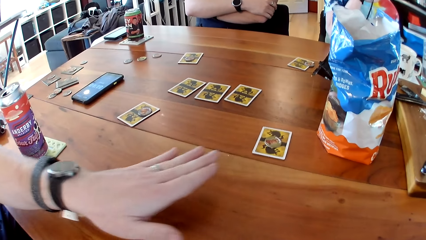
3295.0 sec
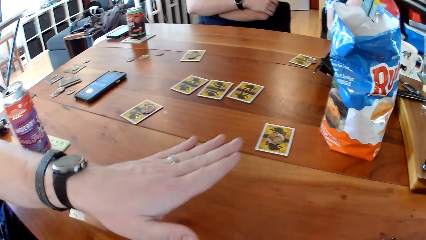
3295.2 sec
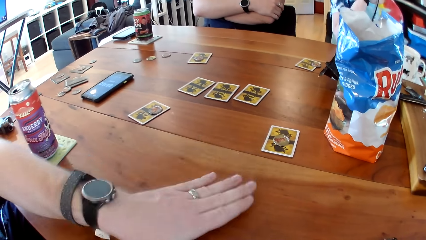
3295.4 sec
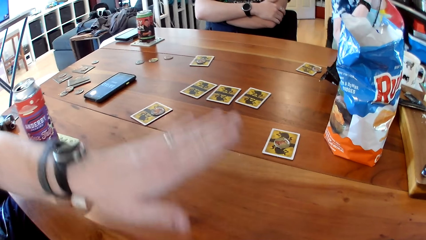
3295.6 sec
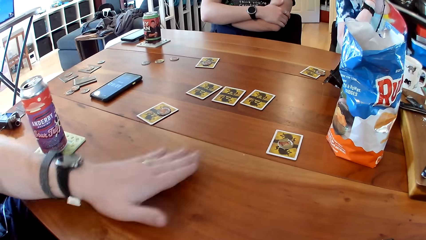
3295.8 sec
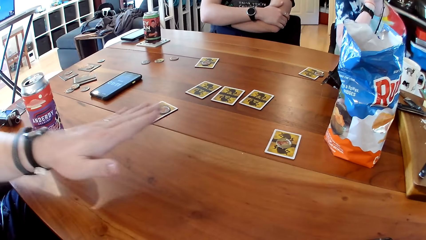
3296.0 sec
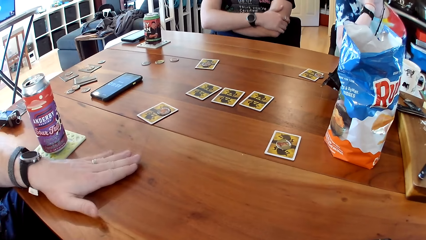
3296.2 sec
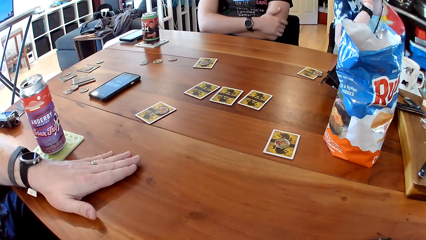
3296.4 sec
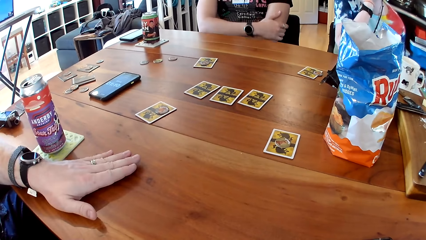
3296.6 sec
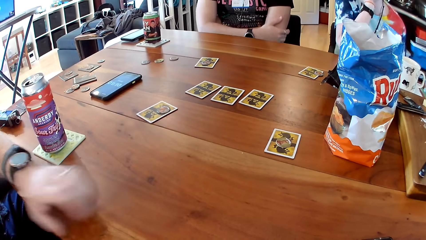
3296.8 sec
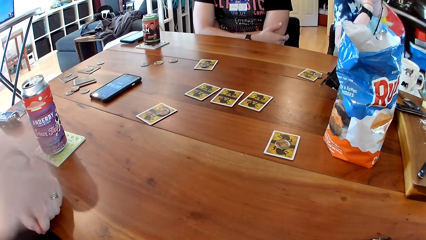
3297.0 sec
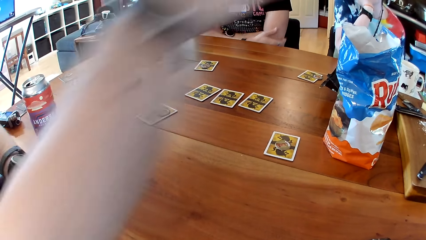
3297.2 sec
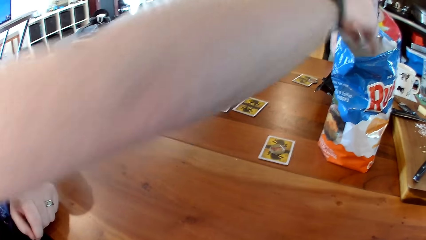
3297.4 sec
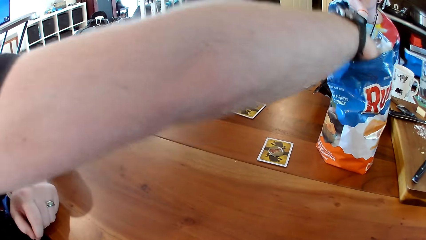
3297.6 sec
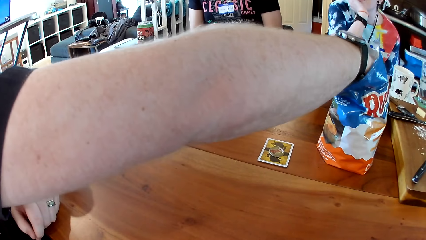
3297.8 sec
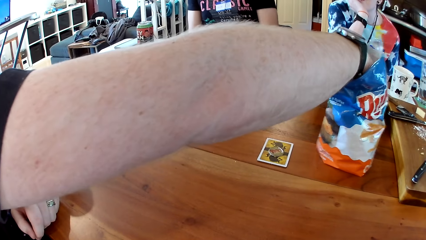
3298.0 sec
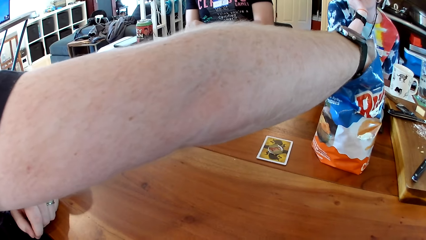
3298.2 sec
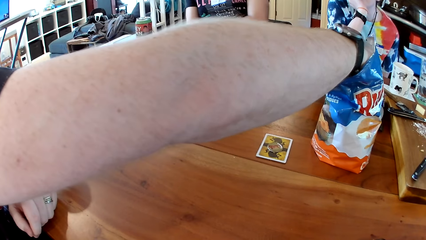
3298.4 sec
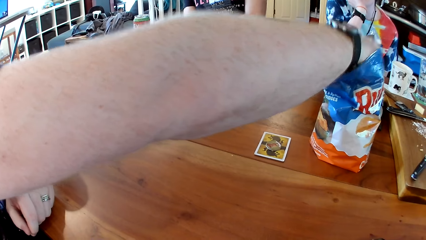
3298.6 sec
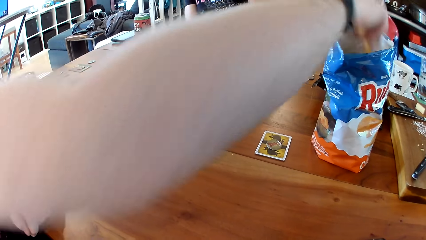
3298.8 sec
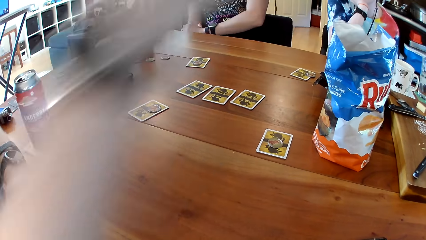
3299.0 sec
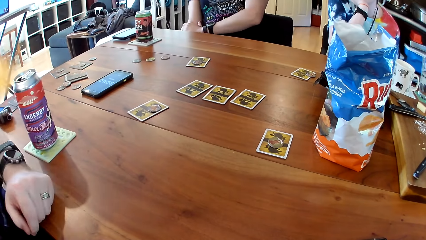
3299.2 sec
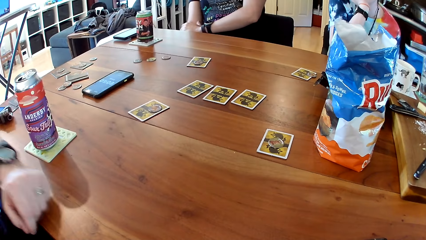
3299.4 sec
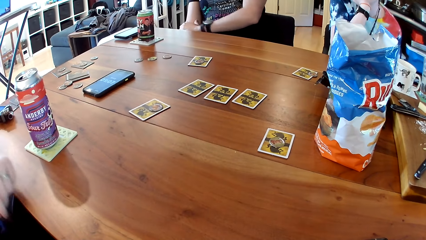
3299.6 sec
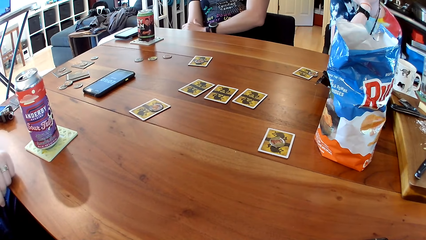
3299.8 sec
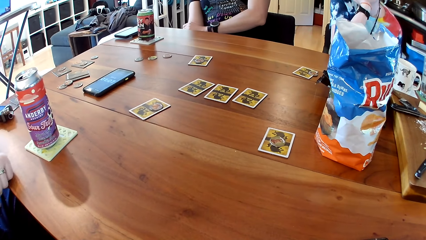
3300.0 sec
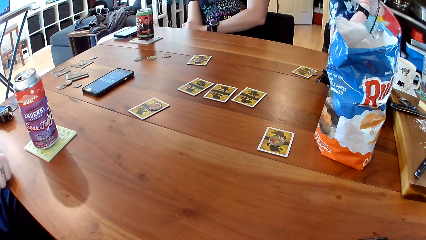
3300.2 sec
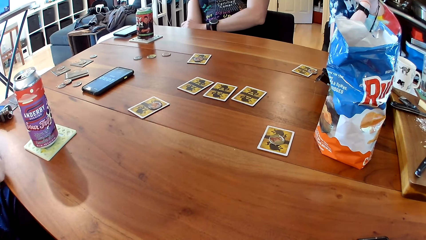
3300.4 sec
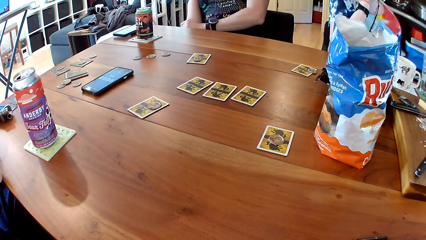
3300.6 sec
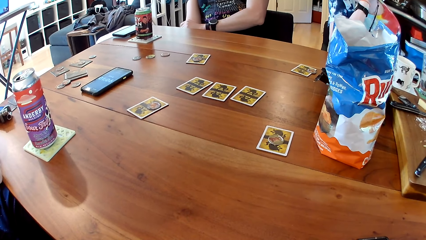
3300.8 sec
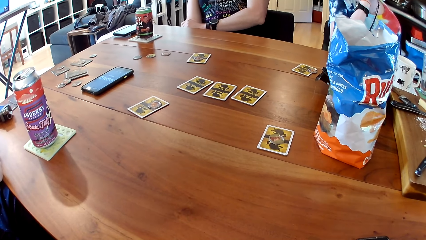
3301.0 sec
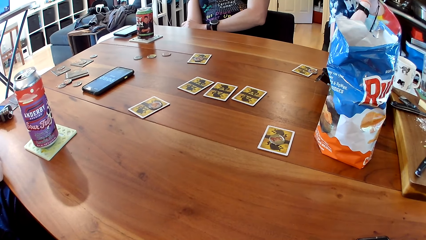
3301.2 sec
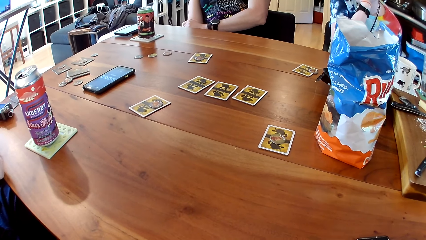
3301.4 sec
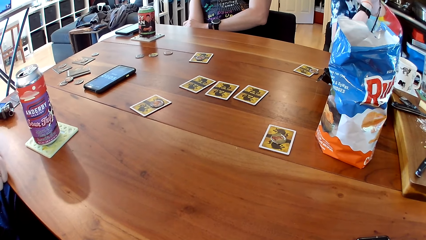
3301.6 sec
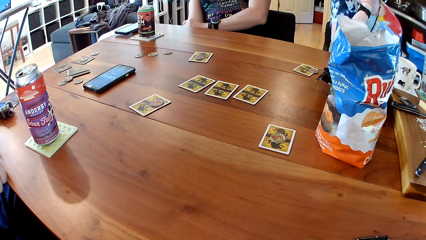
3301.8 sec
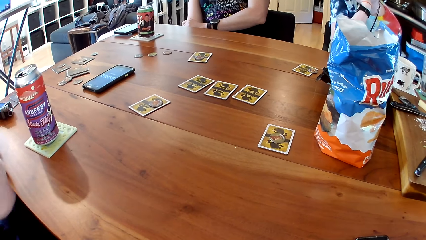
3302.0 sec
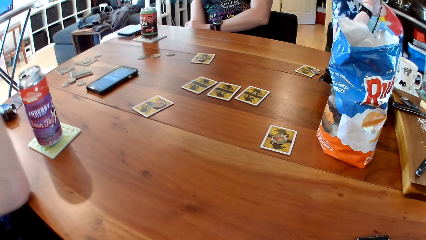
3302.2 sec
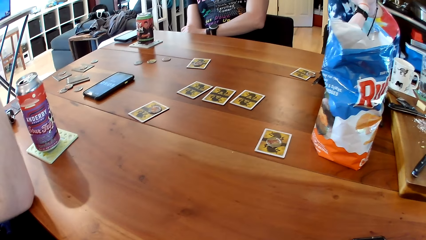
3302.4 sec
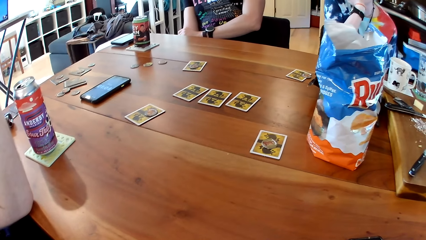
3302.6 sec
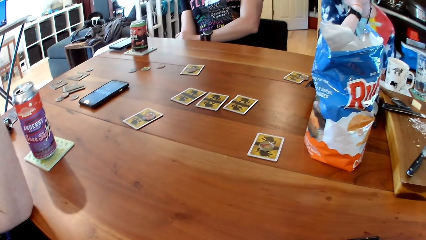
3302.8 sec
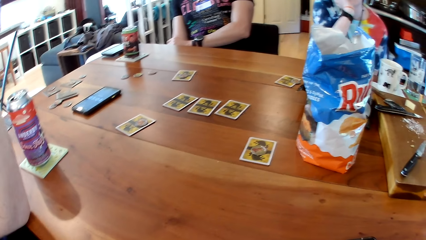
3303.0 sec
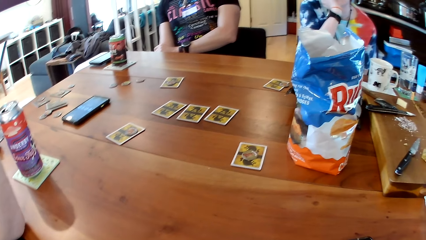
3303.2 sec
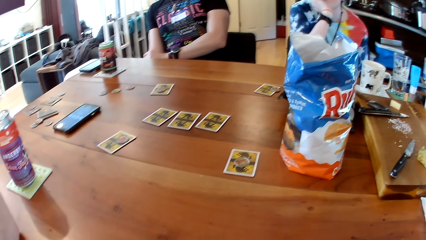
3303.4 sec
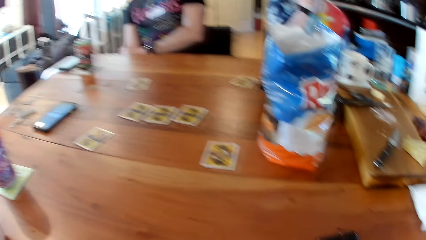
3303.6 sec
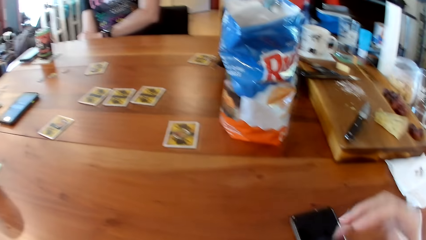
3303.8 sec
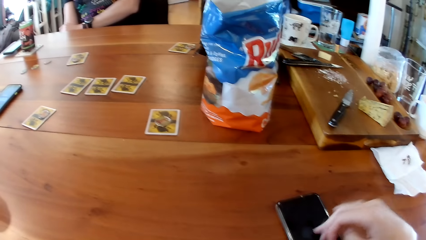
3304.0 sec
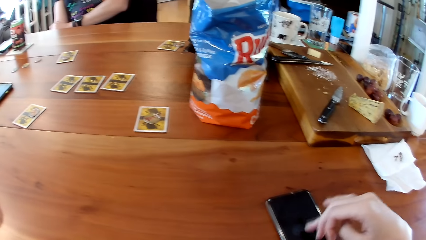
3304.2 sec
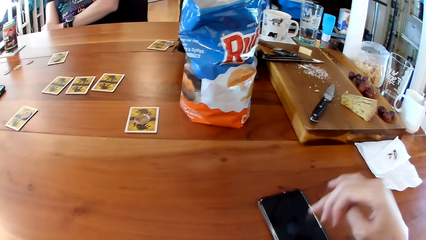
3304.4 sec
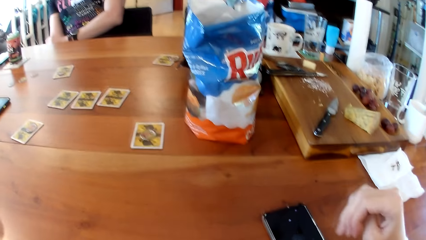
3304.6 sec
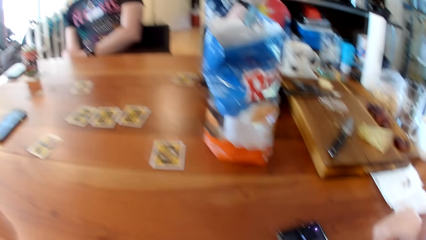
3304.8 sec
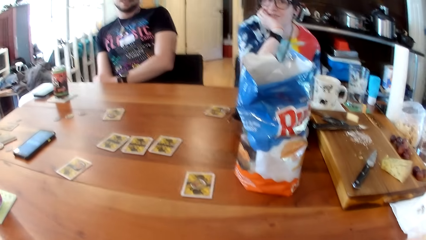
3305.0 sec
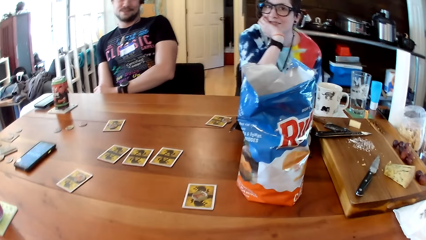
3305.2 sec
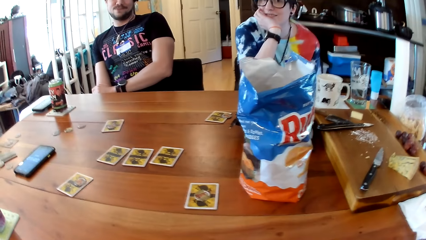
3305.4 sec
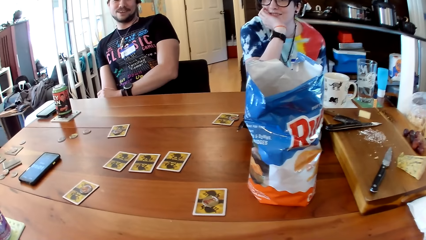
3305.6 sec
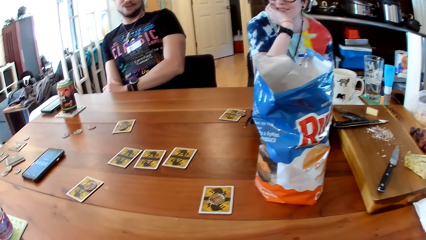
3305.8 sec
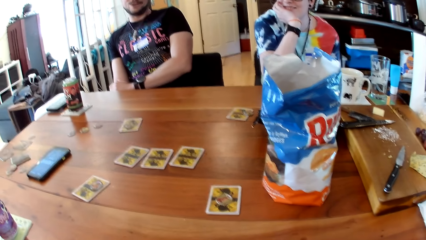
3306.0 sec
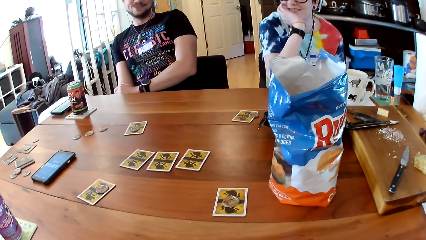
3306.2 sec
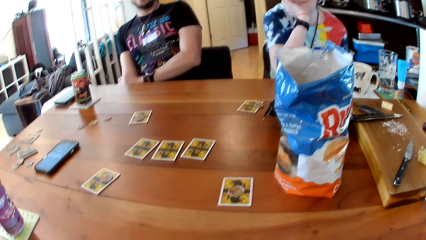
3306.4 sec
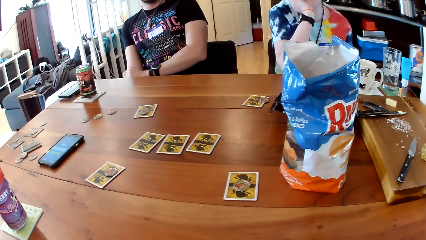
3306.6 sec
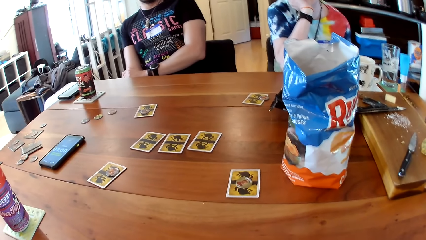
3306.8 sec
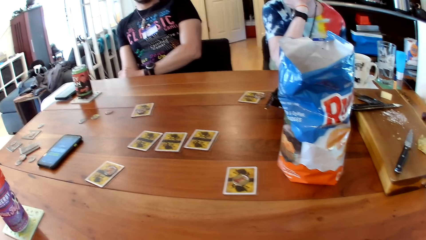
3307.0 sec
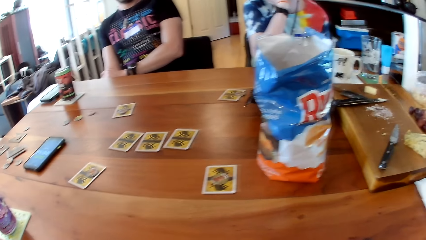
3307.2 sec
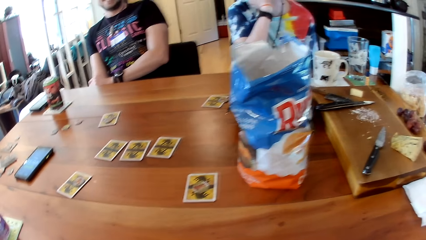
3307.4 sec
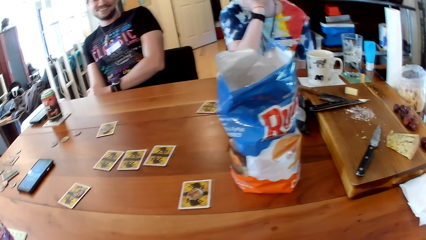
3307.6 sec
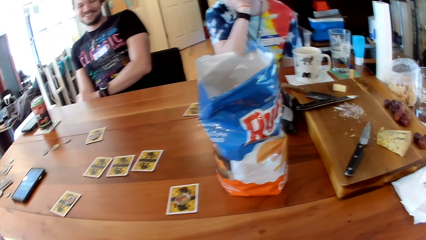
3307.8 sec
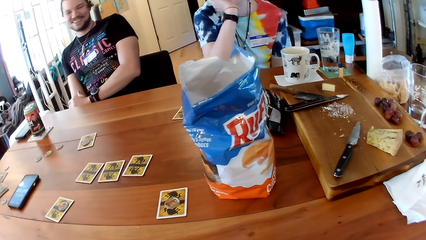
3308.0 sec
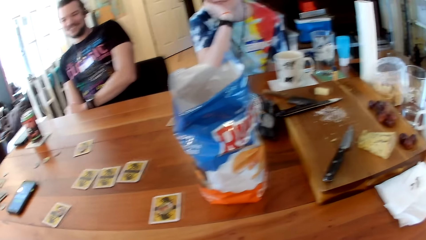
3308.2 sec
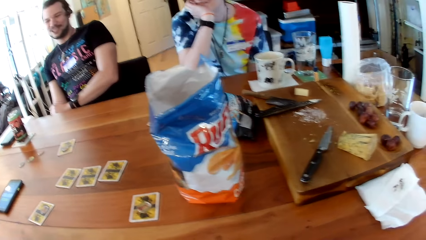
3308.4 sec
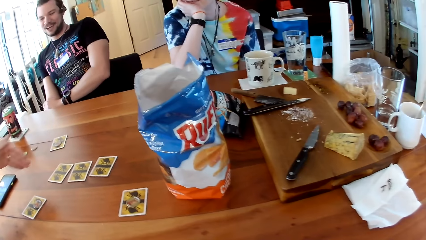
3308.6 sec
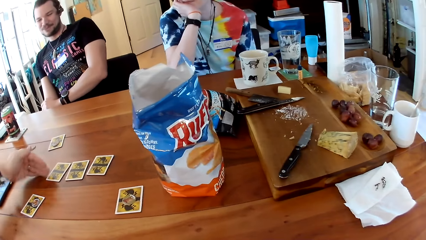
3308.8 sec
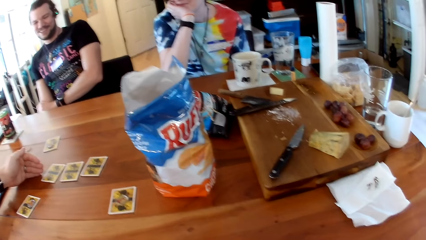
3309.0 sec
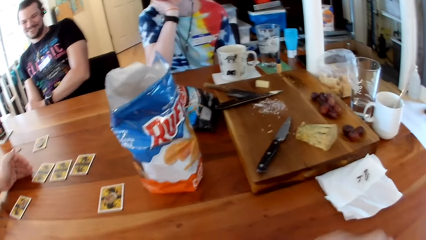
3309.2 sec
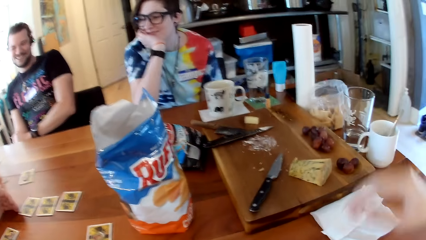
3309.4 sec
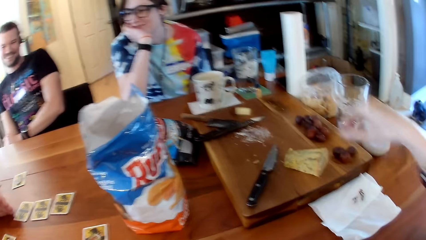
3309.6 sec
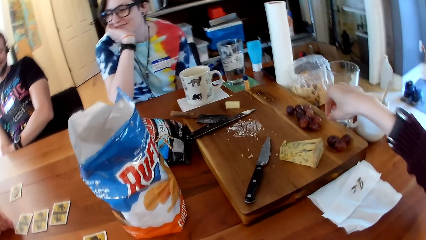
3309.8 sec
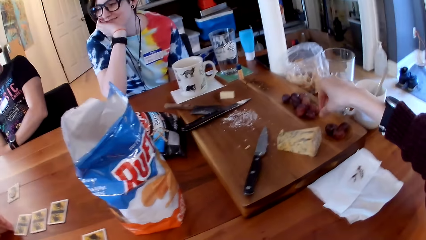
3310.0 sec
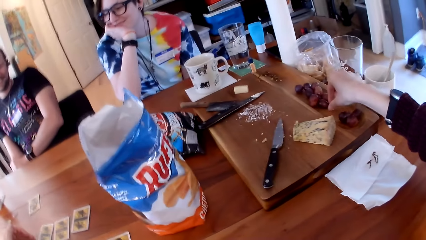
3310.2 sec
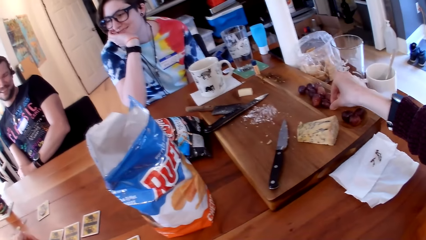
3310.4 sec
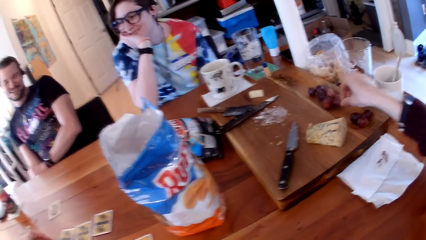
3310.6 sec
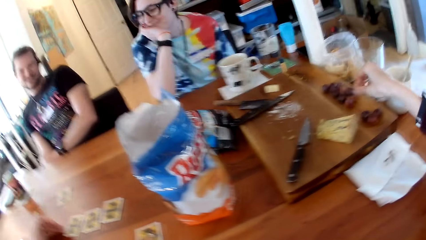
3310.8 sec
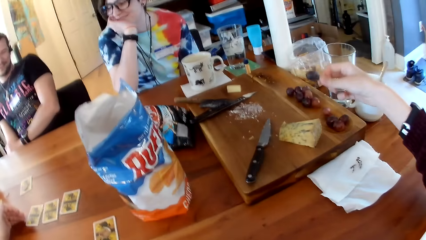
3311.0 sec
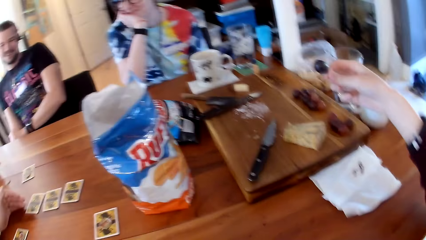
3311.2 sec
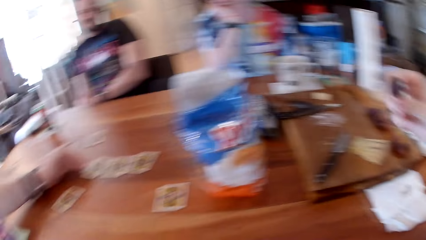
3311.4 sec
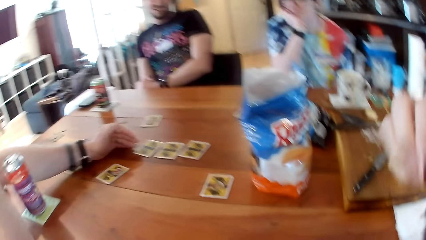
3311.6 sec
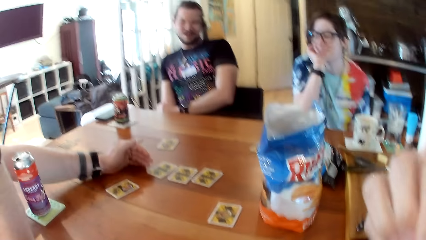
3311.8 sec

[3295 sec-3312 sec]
A man hits the table. He takes crackers from a pack of crackers on the table with his right hand. The camera wearer touches the phone. Another man speaks up. The first man places the left hand on the table. The camera wearer takes a strawberry on a wooden tray on the table with her right hand.
